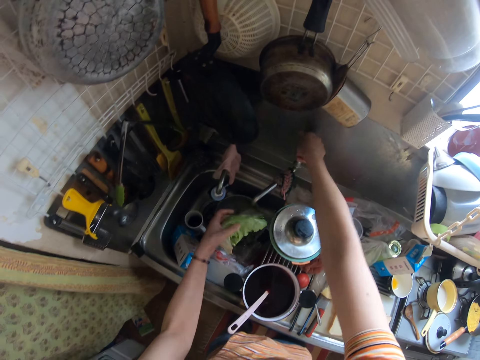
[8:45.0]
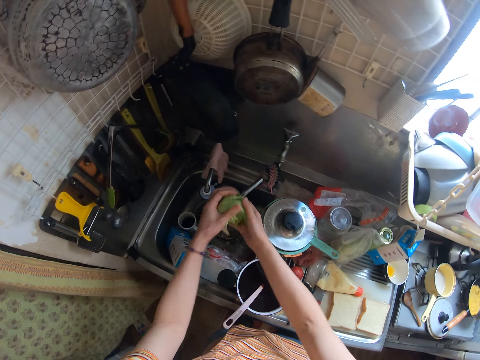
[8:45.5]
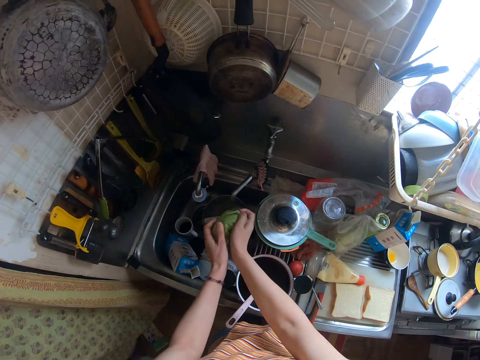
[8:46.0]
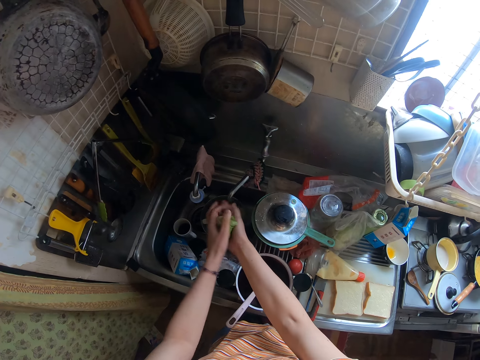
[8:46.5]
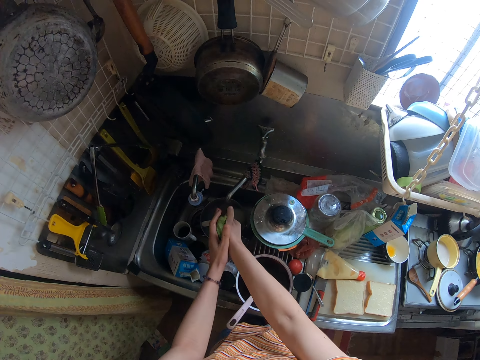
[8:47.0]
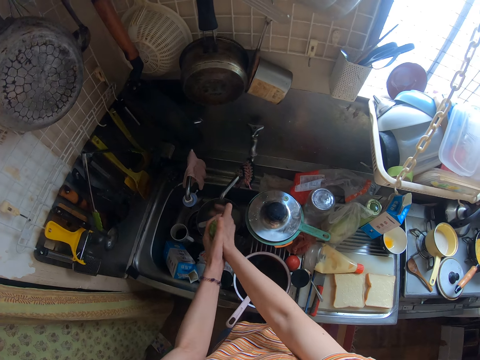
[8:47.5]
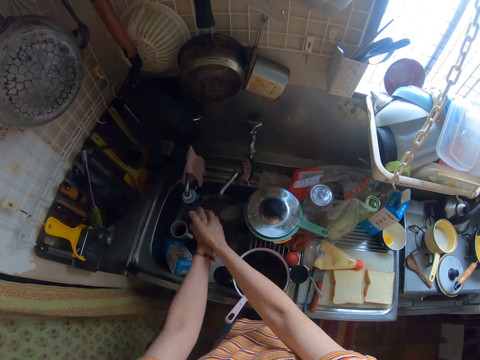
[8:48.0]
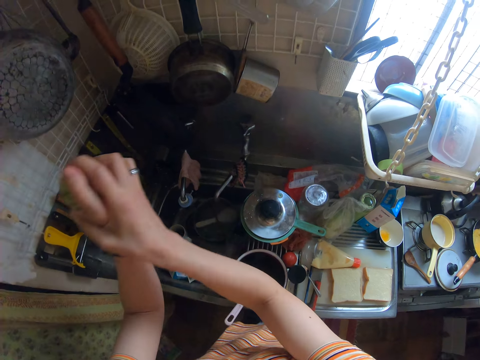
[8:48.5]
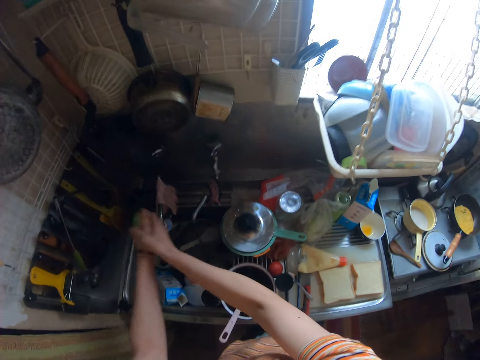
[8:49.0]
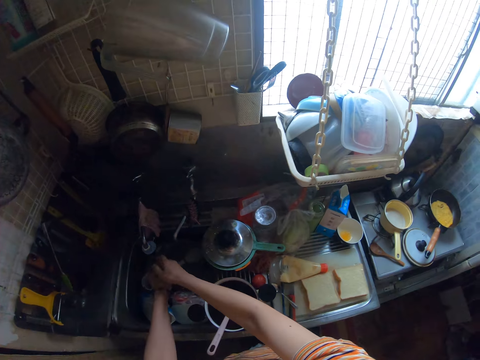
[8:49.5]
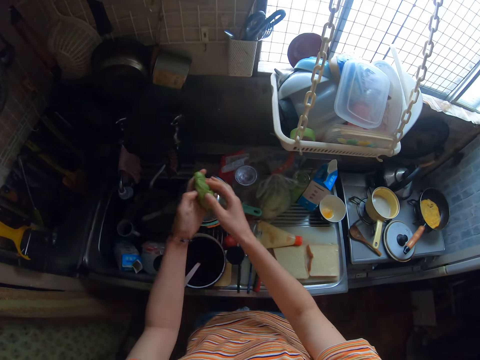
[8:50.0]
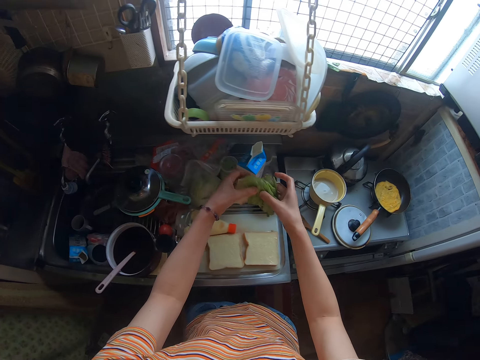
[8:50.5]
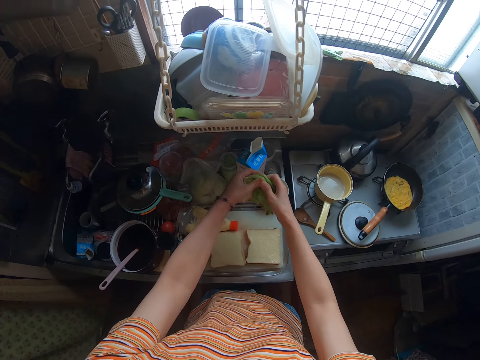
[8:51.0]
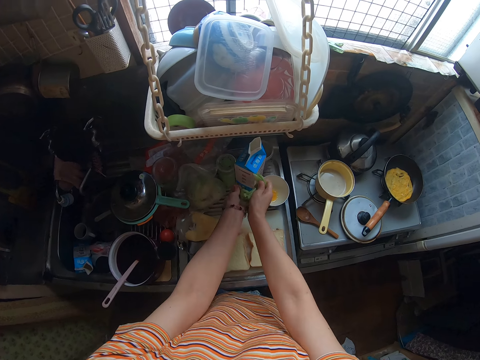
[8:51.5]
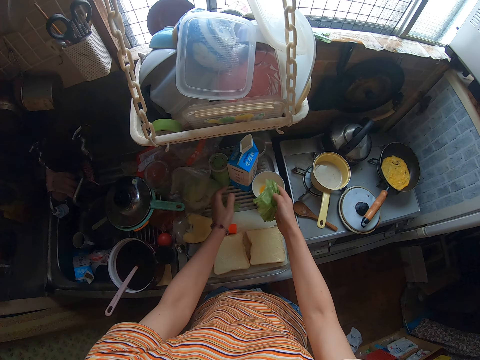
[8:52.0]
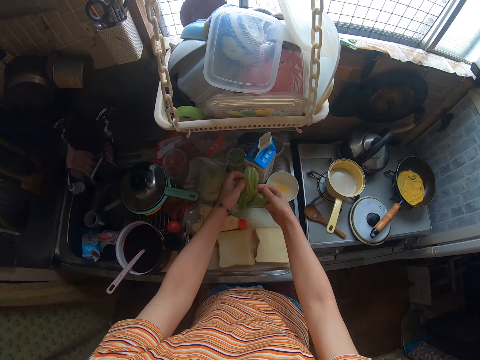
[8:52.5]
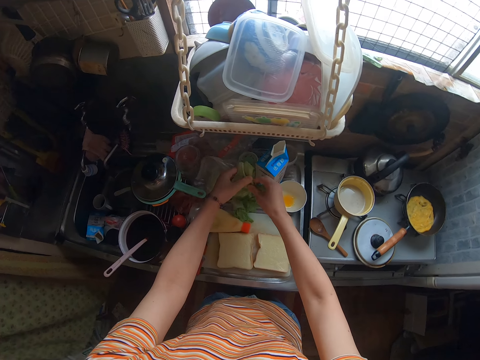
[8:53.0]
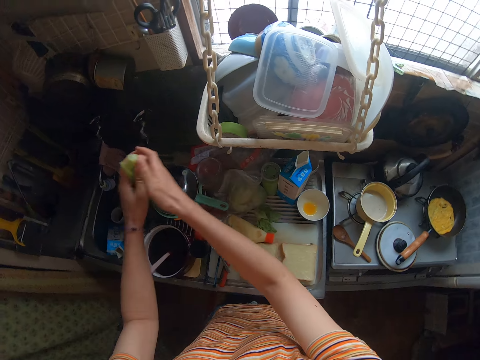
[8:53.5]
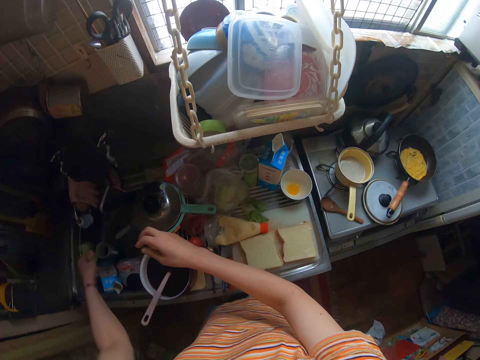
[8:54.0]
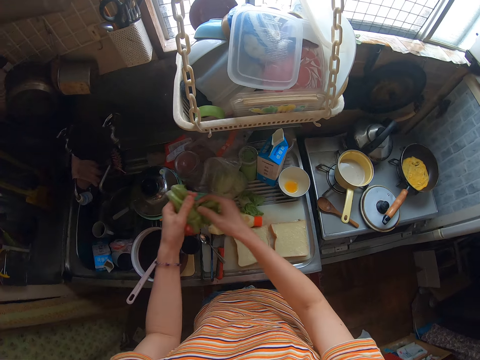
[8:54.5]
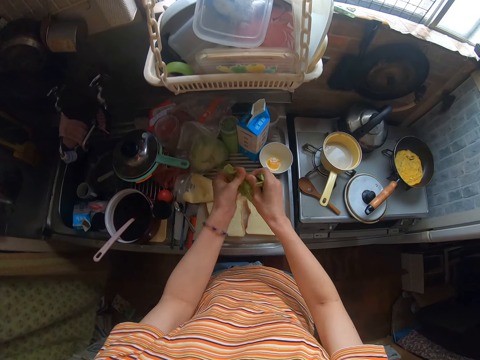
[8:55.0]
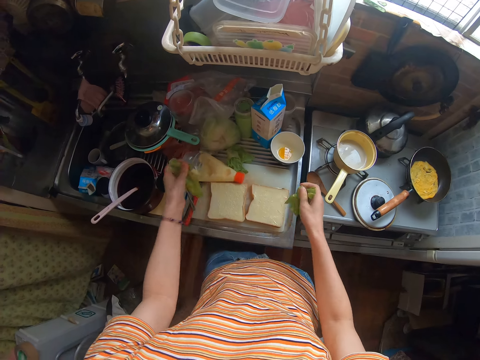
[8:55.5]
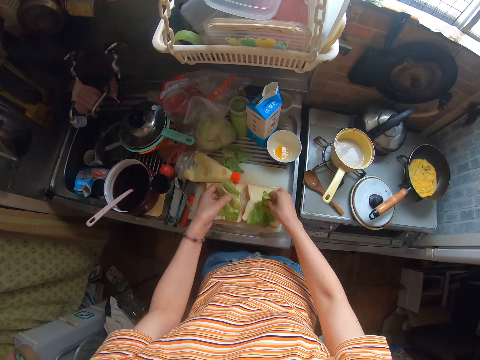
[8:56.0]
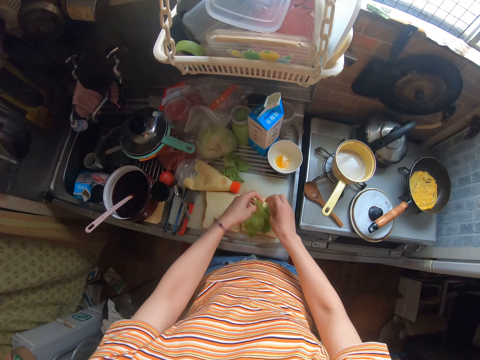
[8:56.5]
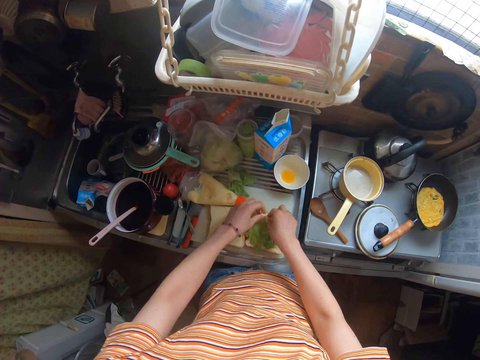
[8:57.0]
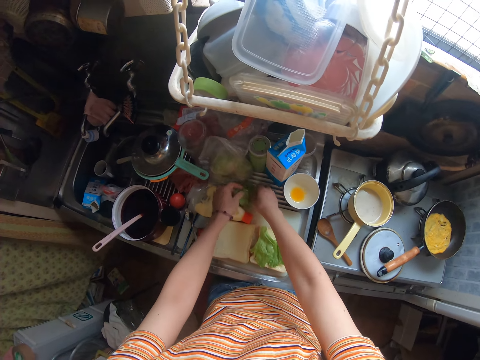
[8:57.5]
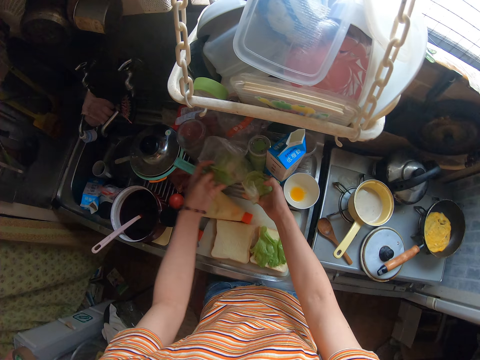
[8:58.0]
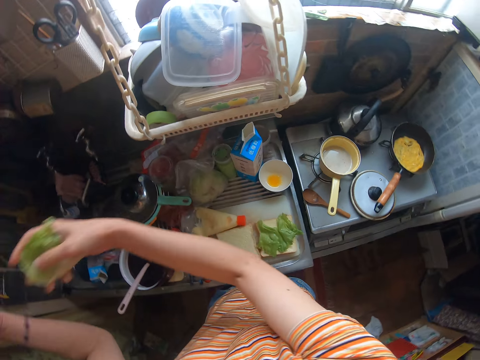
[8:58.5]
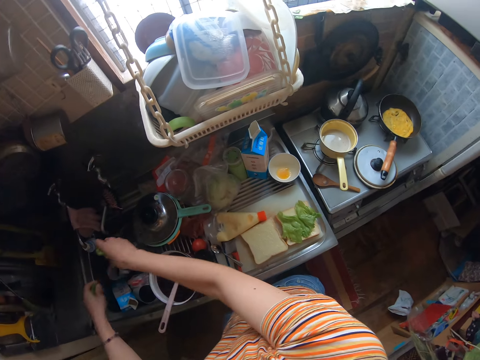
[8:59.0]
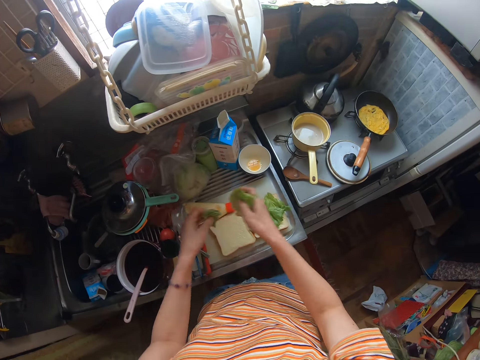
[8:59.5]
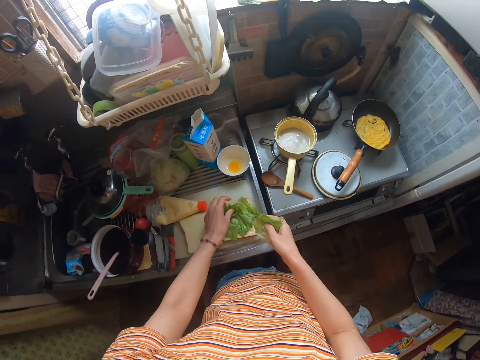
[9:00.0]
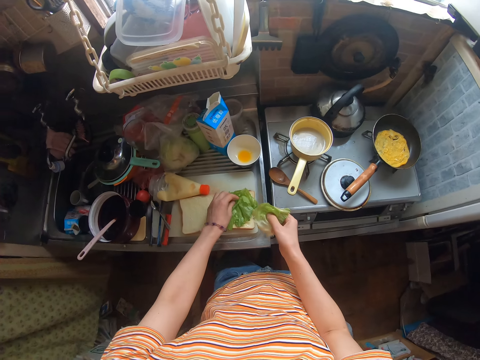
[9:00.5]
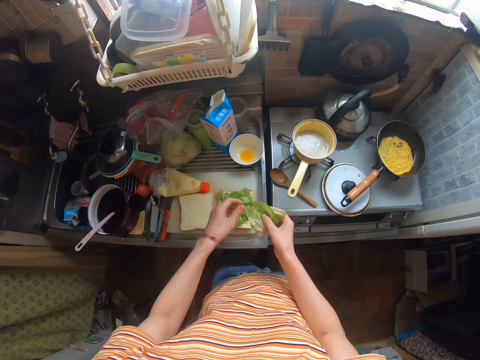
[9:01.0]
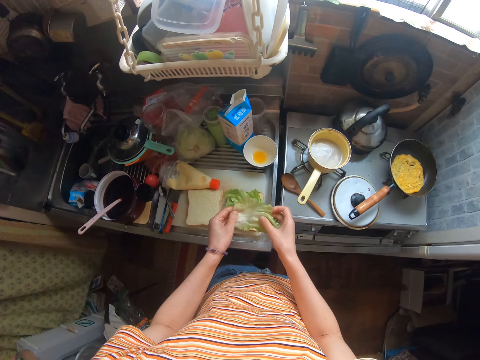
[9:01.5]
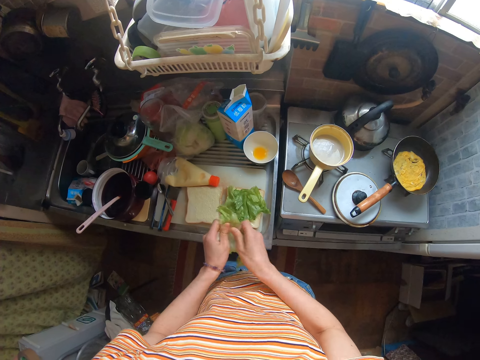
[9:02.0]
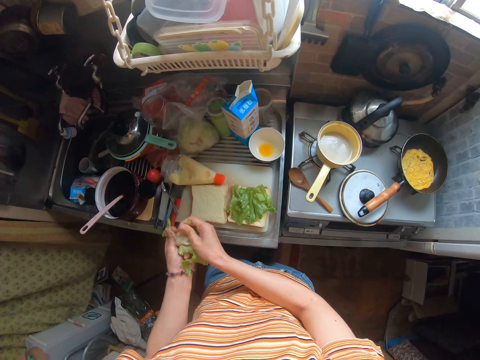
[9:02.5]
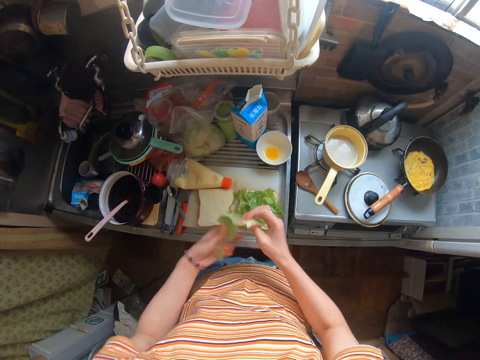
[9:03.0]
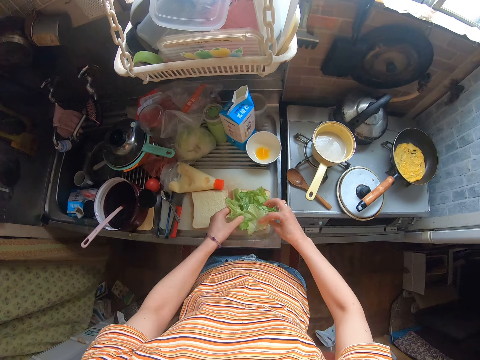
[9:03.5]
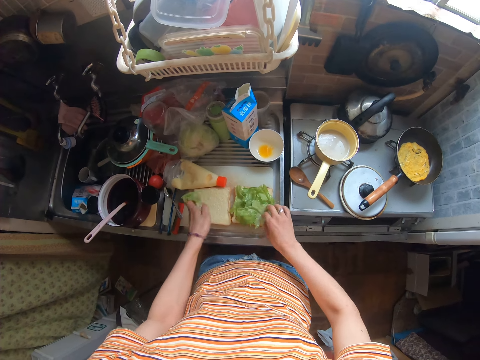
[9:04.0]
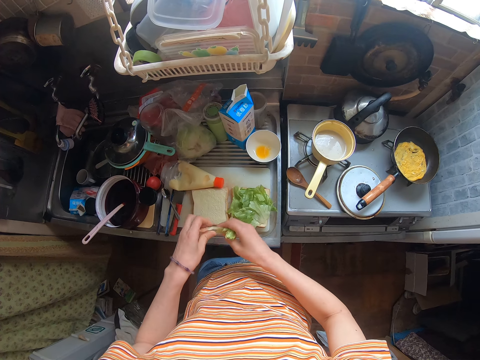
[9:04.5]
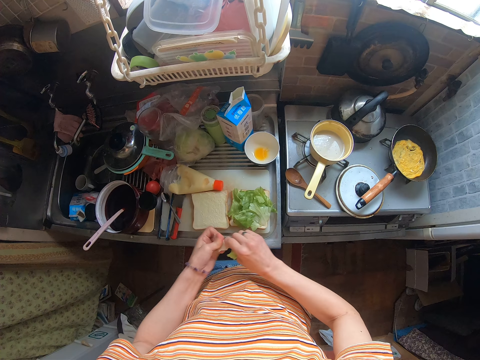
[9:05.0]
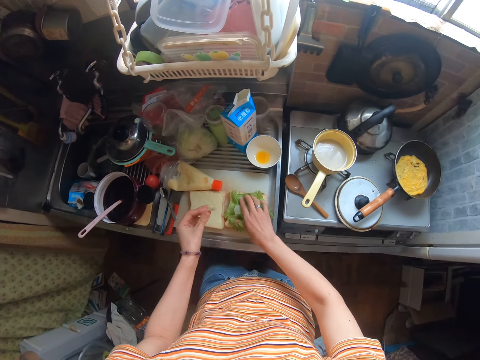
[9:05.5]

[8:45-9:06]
The camera wearer turns off the tap. They hold the cabbage in hand, squeeze the cabbage, and shake their hand. They tear the cabbage to shreds. They put a piece down. They shake the cabbage. They drop the cabbage on the sliced bread. They tear the cabbage to shreds. They drop the cabbage on the sliced bread. They pick the cabbage and shake the cabbage. They tear the cabbage. They put the cabbage on the bread. They cut the cabbage in pieces. They put the cabbage on the bread. They cut the cabbage in pieces.

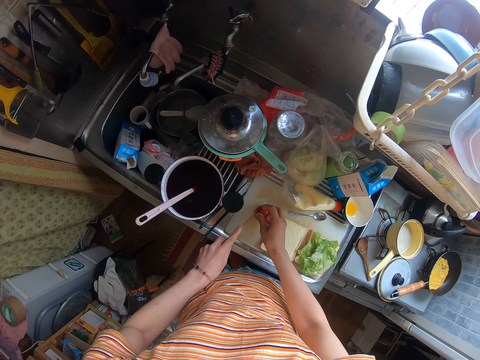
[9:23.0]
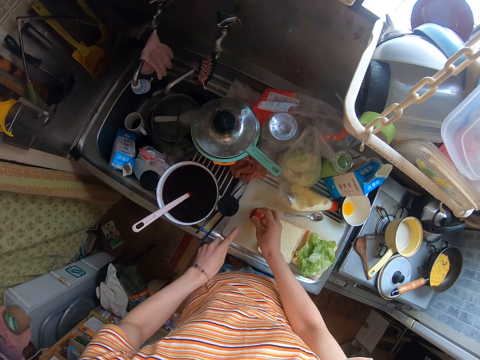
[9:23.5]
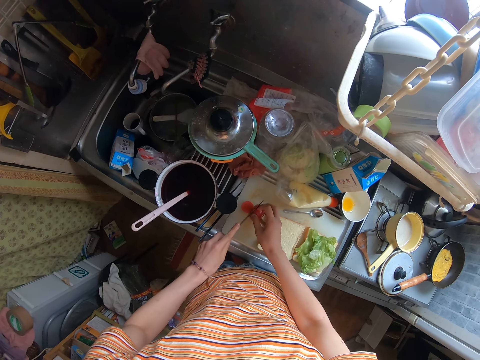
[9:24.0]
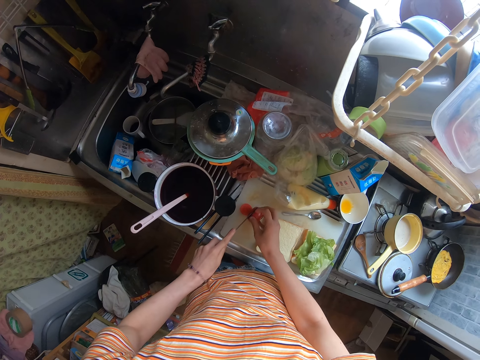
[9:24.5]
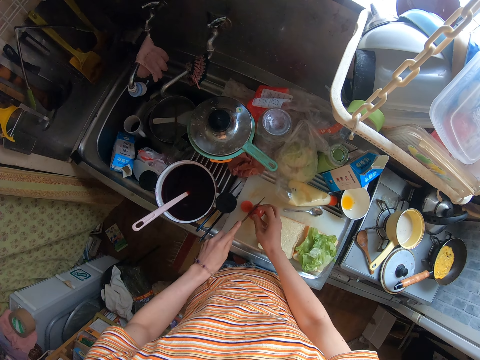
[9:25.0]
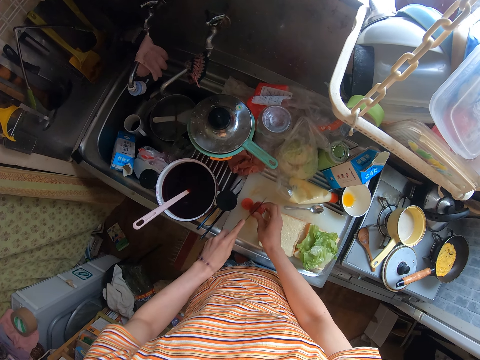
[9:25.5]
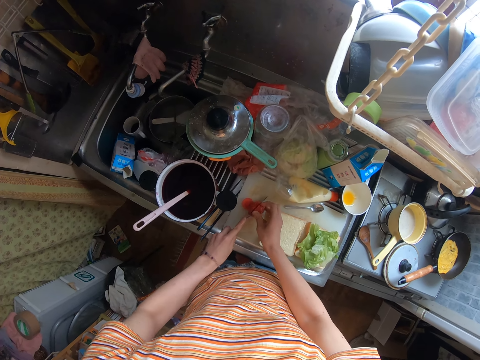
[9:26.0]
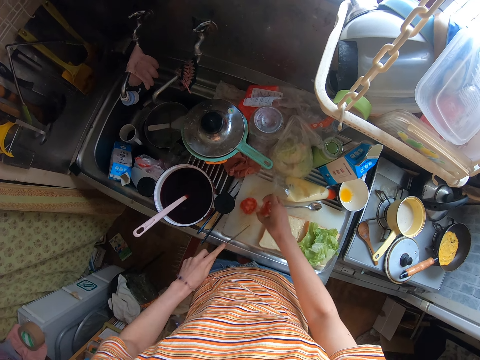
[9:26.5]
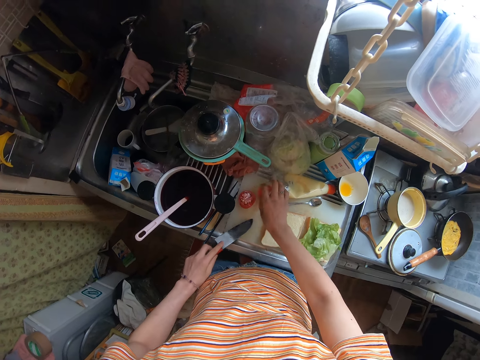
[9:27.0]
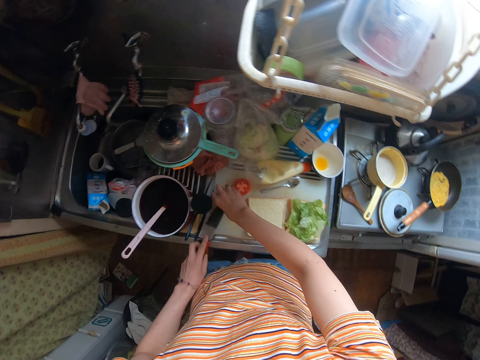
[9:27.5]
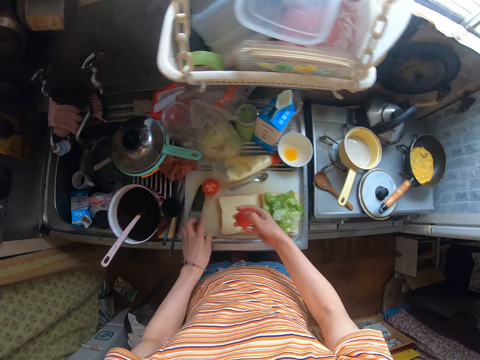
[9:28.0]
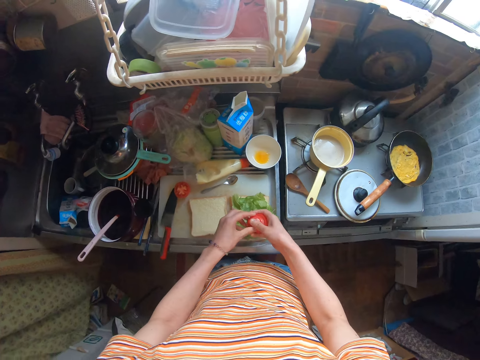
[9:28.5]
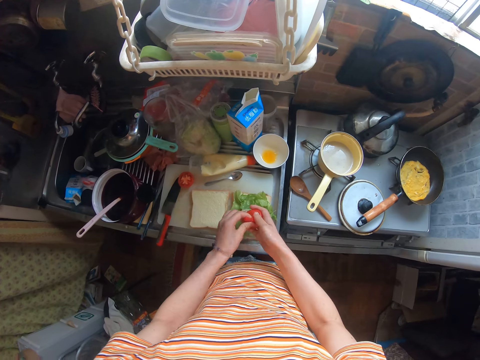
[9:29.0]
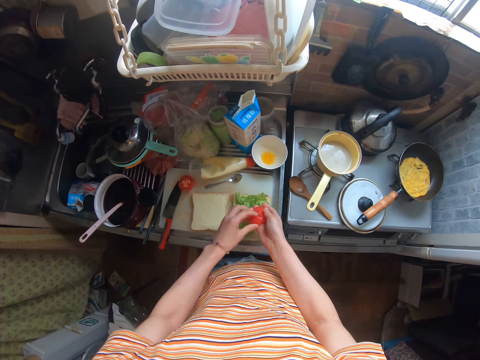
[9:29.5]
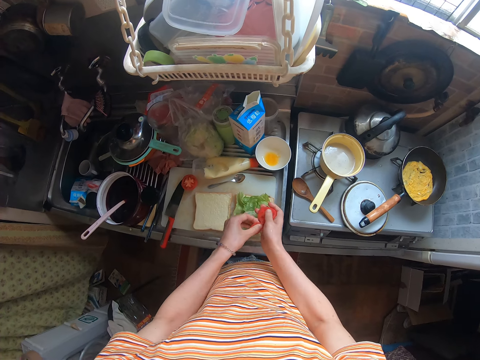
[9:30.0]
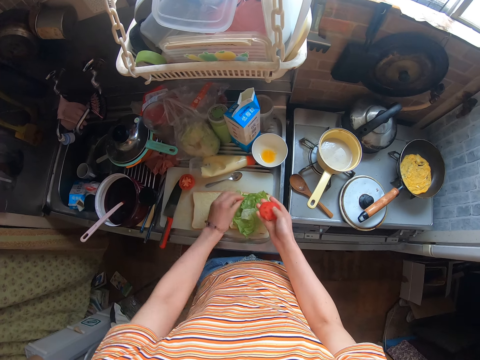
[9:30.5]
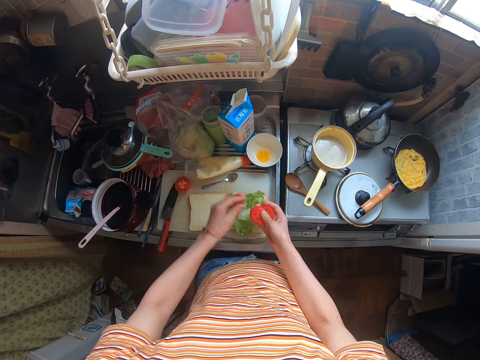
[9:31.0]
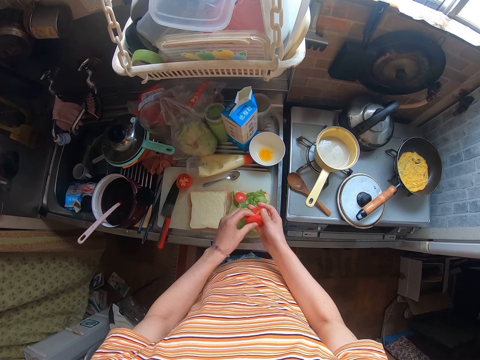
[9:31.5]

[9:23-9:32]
The camera wearer slices the tomato with the knife. They cut the tomato into pieces. They pick the sliced tomatoes from the cutting board. They put a piece of tomato aside. They put the knife down and hold the pieces of tomato. They place the sliced tomatoes on the vegetables on the bread.
